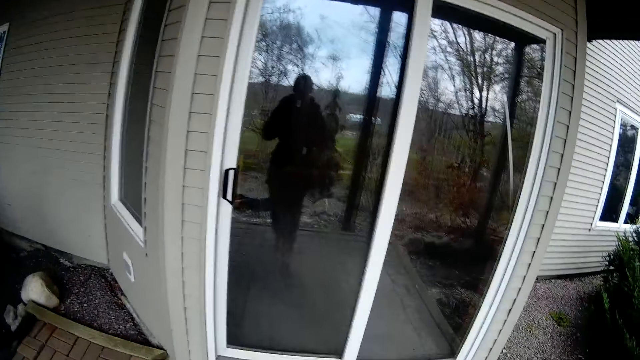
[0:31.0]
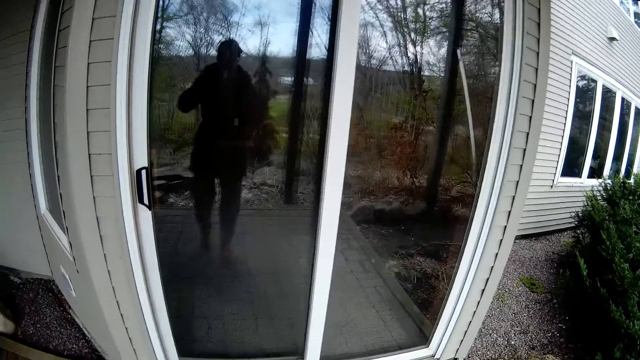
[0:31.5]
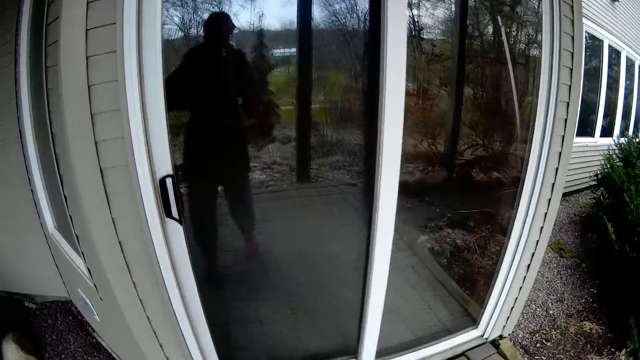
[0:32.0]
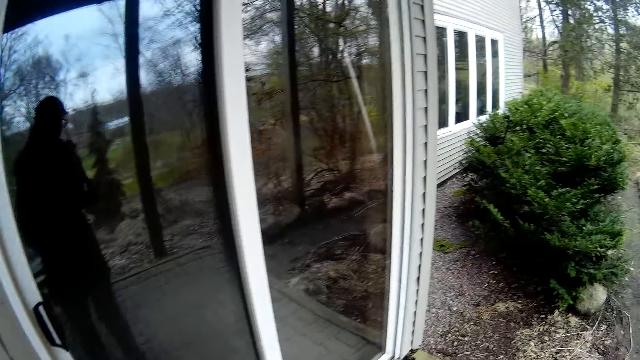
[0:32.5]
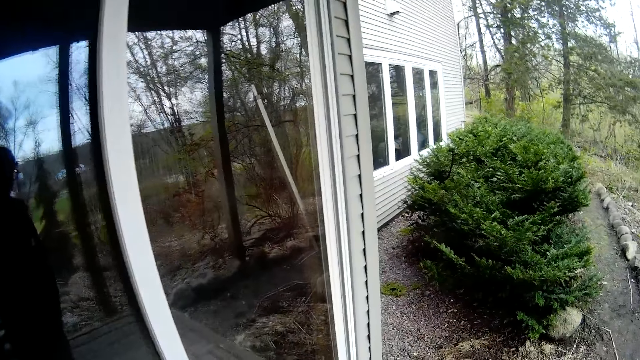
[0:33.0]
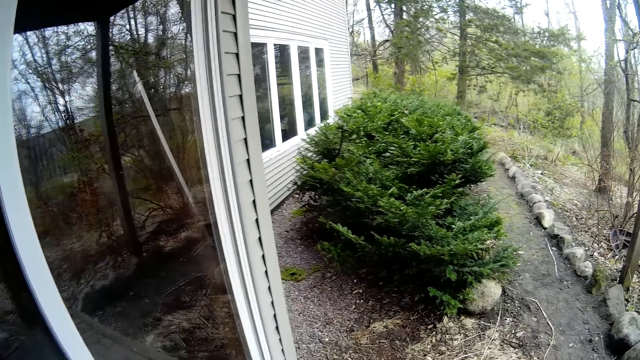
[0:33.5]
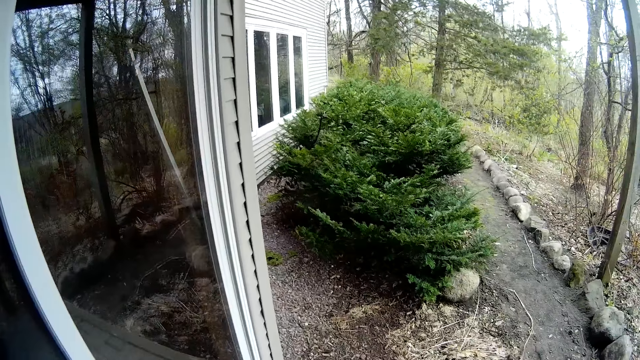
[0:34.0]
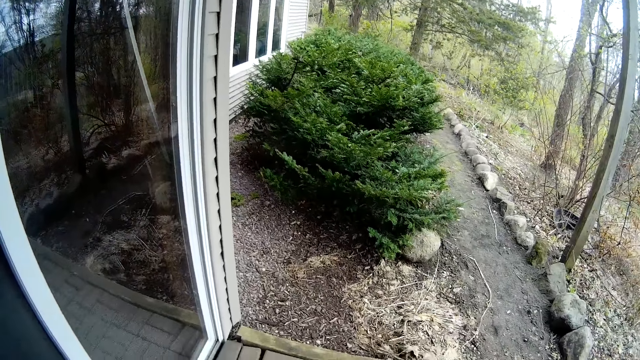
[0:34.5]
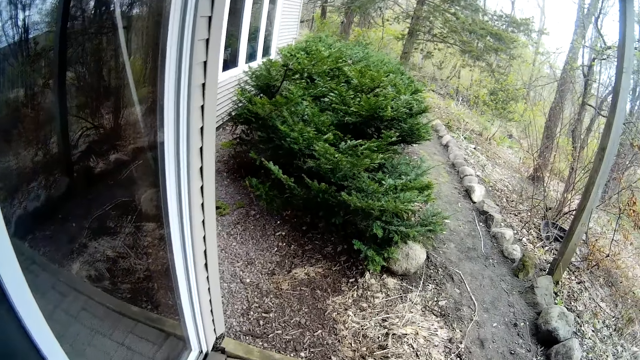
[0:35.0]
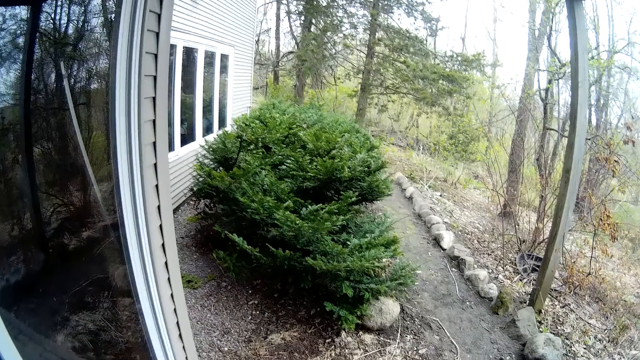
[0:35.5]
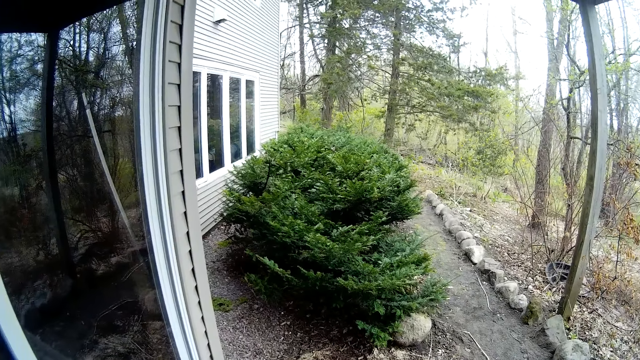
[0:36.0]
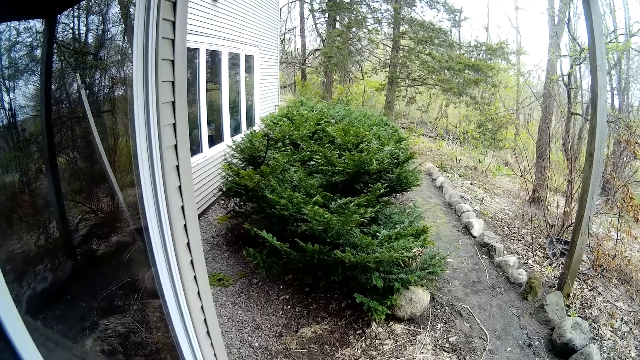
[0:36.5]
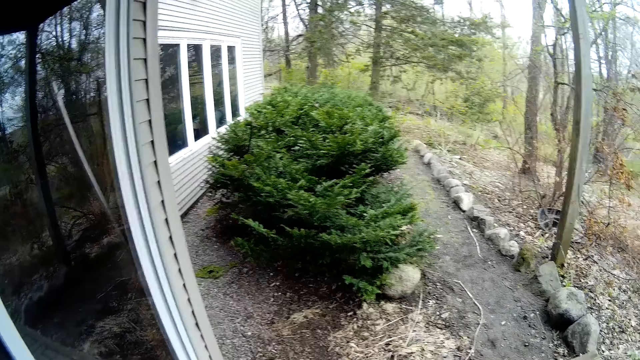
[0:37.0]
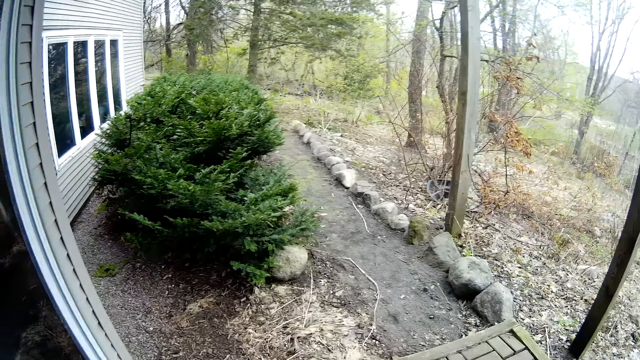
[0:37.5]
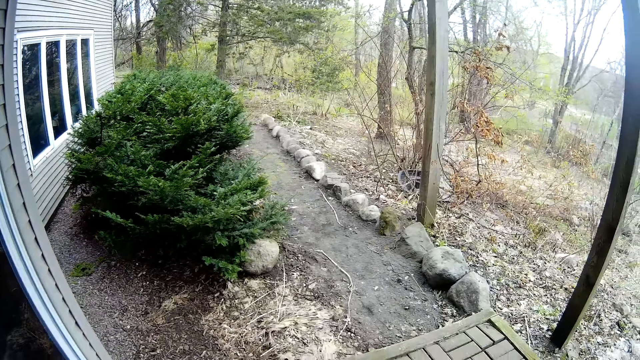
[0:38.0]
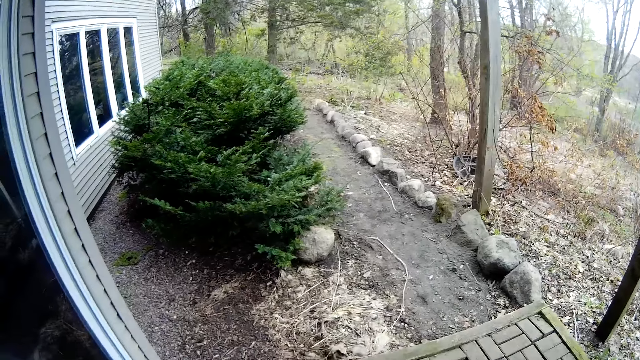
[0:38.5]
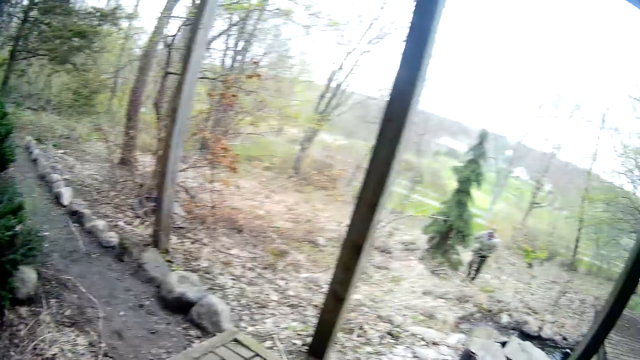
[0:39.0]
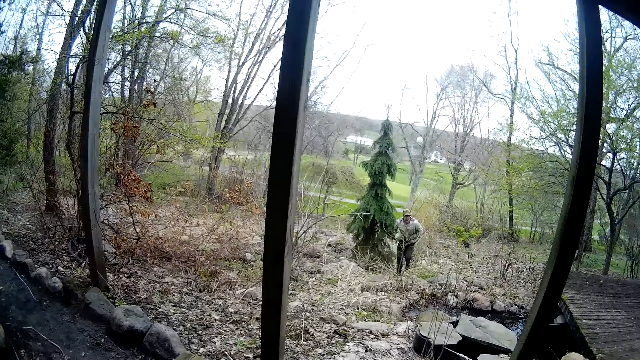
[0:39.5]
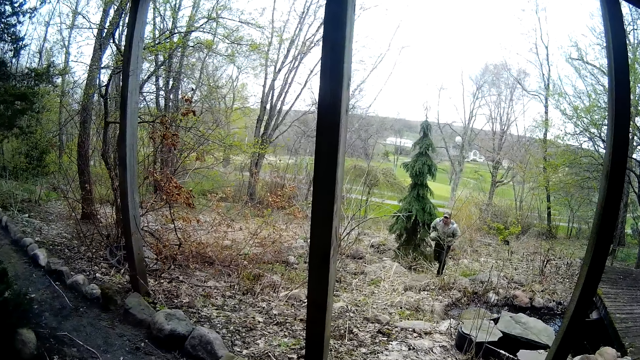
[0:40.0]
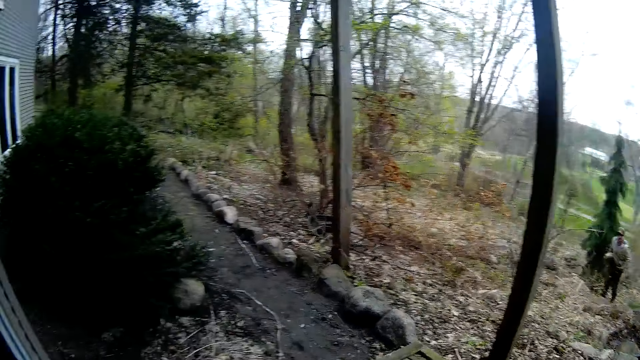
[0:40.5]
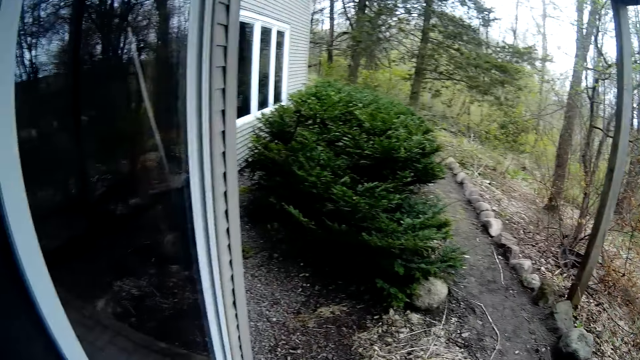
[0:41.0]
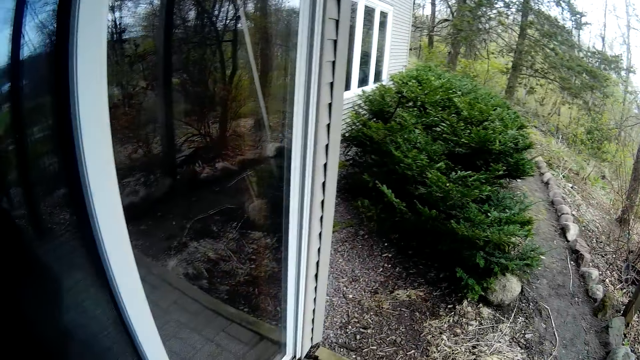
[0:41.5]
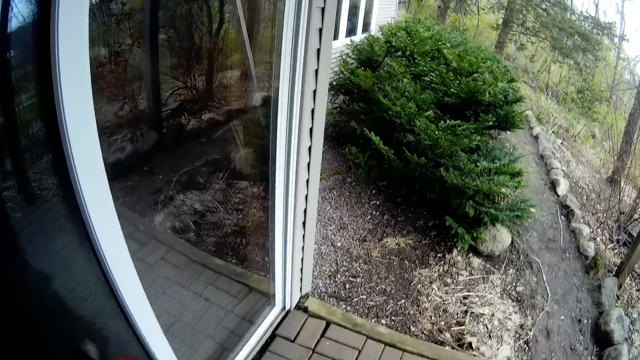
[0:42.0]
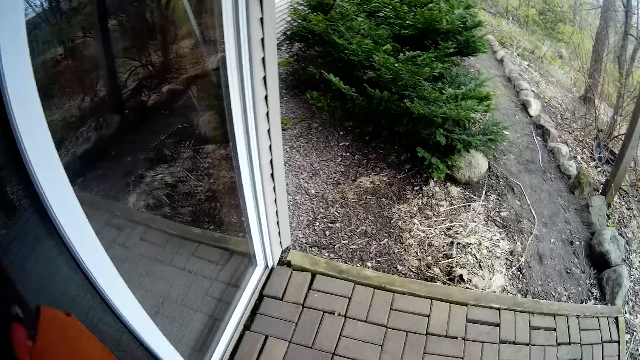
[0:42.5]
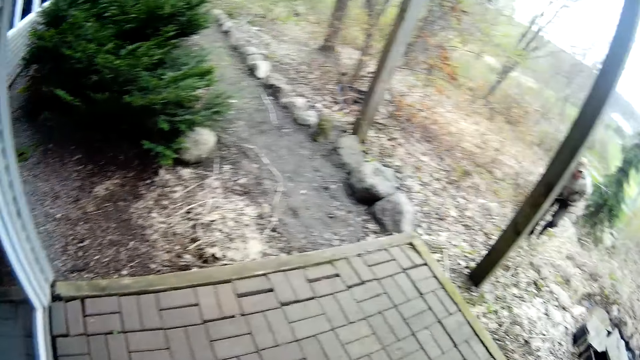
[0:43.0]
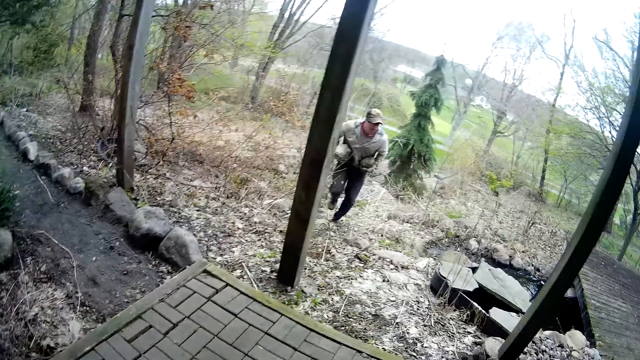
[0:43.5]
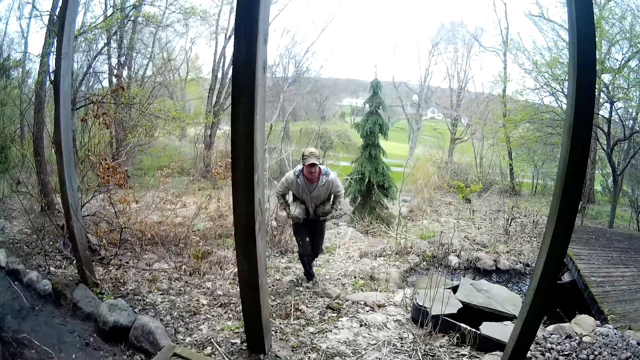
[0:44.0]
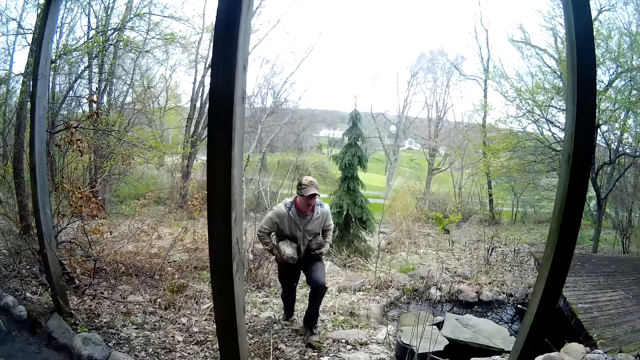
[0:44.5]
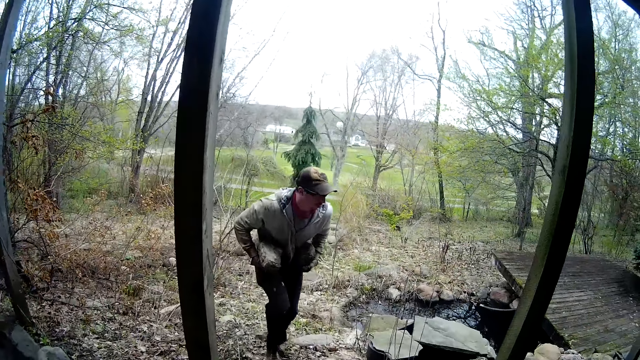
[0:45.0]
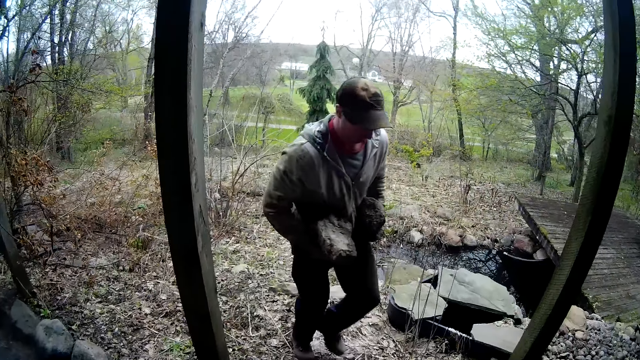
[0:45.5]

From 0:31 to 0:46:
The camera wearer unzips her jacket with her left hand. The man walks towards the camera wearer. The camera wearer looks around. She looks around again, lifts something, and looks around. The man carries stones.

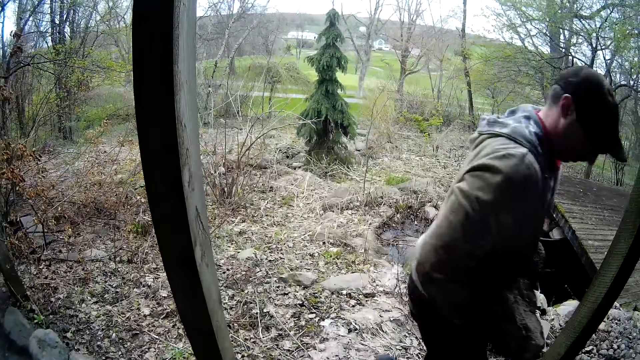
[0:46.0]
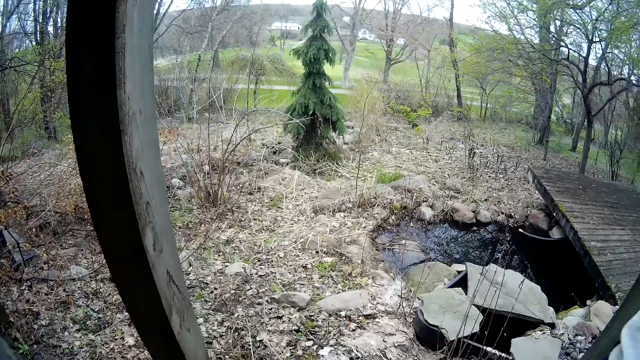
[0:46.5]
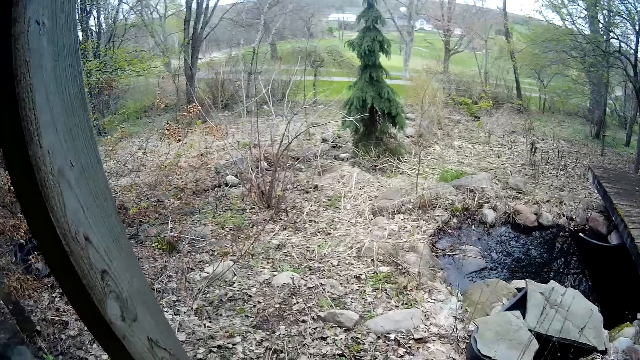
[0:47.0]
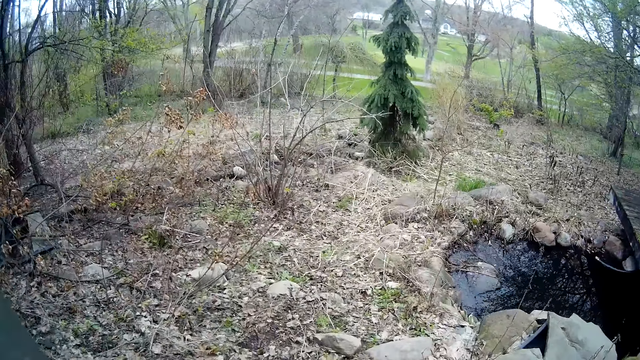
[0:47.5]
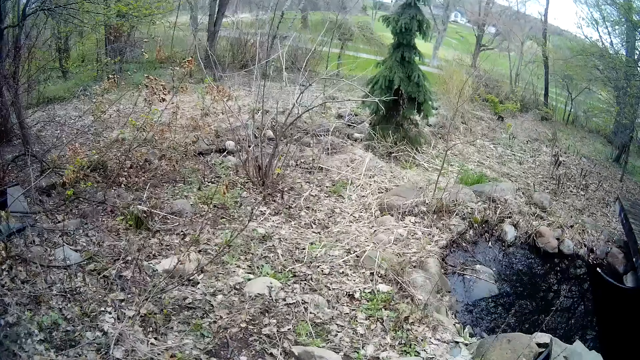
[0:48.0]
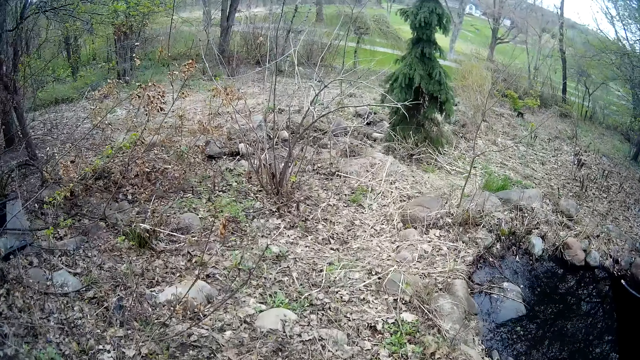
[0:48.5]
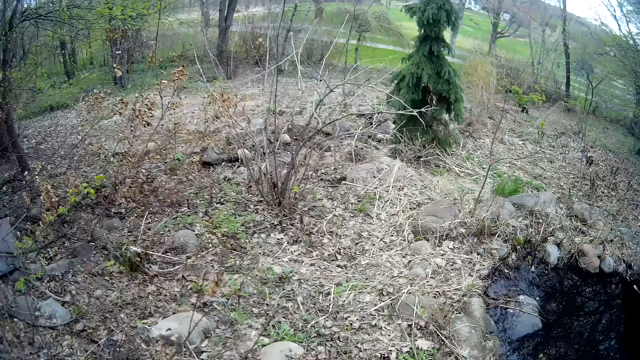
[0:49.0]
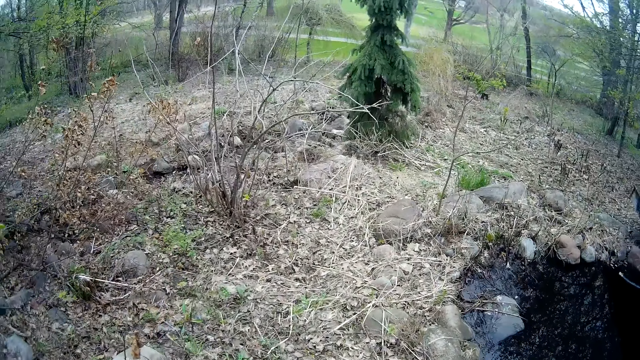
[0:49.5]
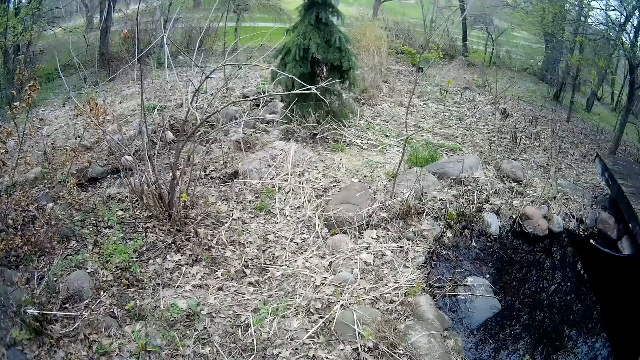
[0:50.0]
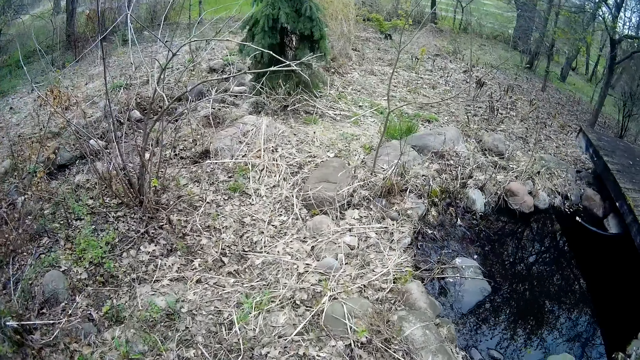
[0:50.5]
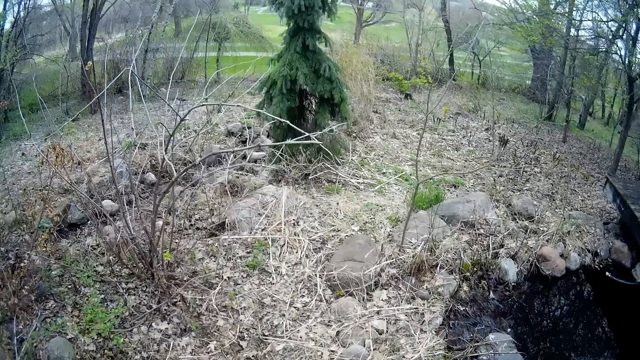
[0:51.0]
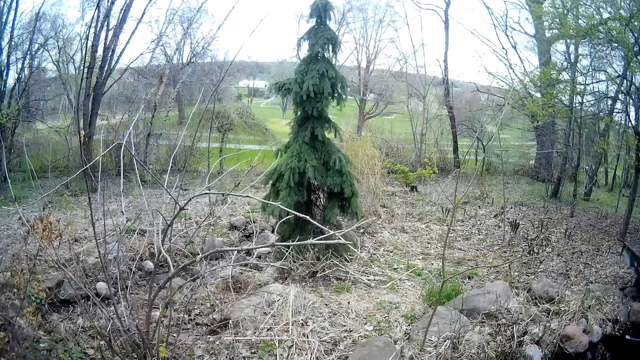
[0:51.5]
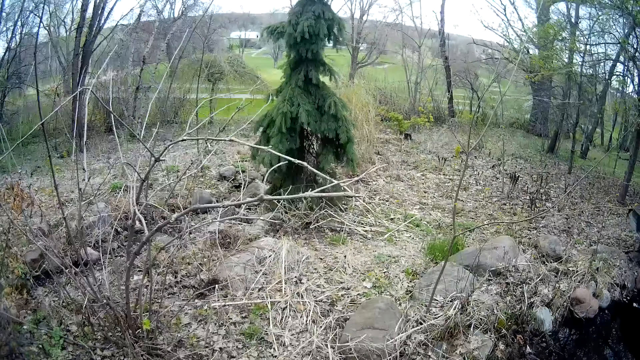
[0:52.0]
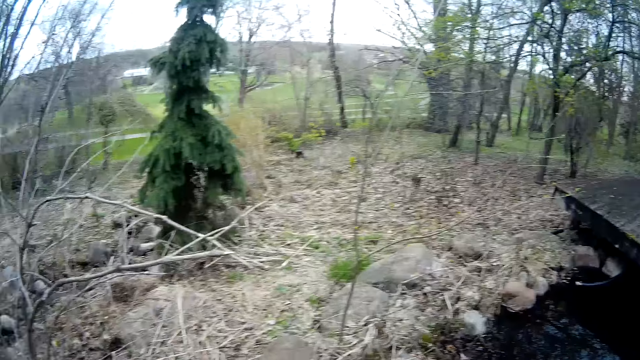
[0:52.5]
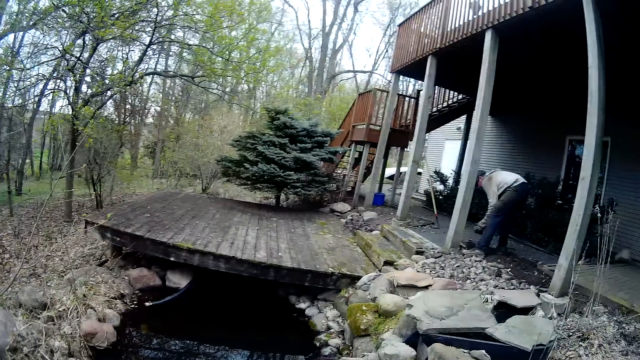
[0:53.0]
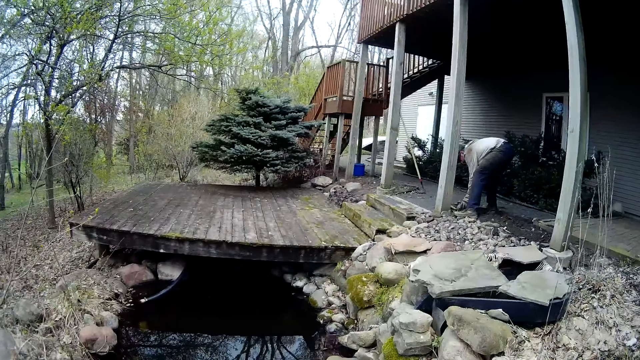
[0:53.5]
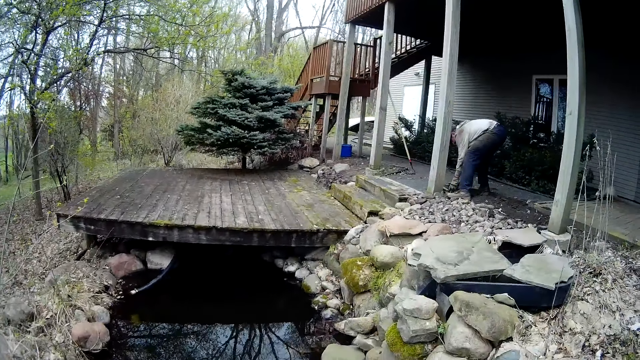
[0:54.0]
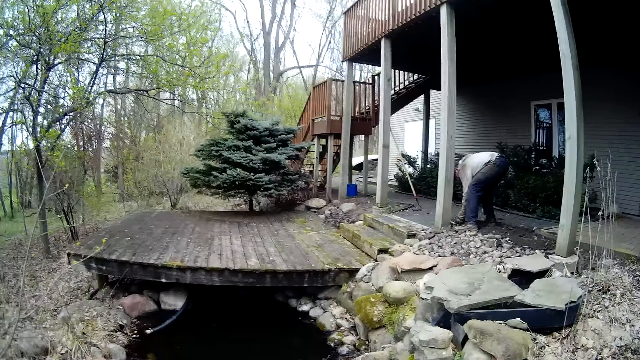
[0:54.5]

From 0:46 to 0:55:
The man walks past the camera wearer with rocks in both his hands. The camera wearer moves around. They step down from the balcony to the ground. They look around. The man drops a stone.
